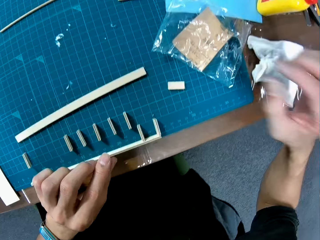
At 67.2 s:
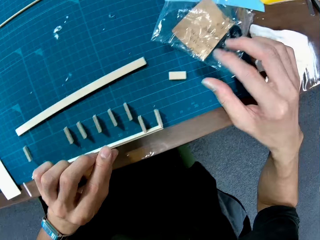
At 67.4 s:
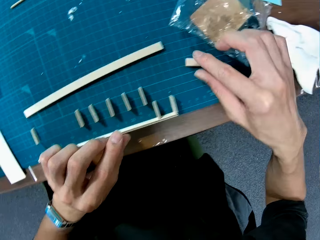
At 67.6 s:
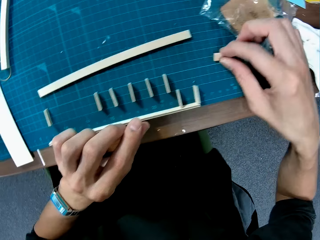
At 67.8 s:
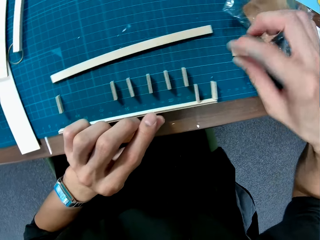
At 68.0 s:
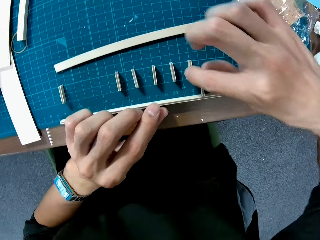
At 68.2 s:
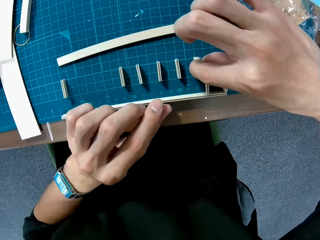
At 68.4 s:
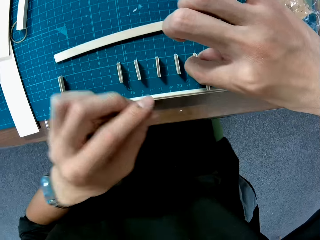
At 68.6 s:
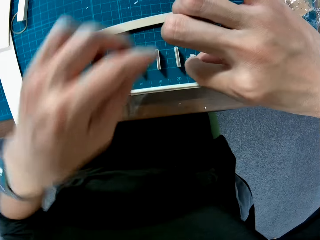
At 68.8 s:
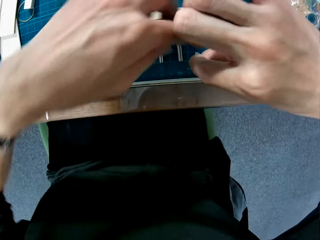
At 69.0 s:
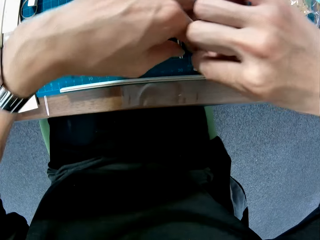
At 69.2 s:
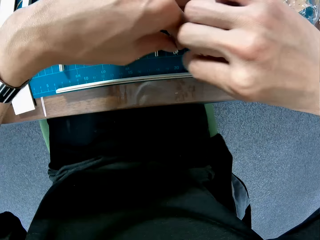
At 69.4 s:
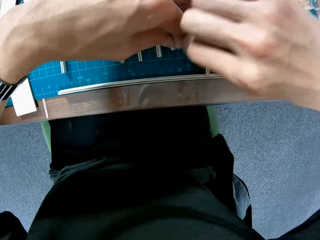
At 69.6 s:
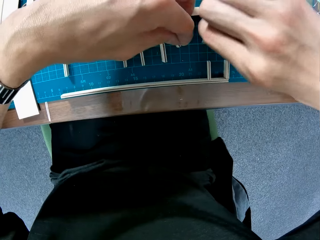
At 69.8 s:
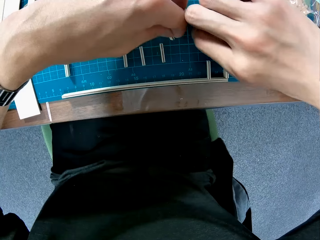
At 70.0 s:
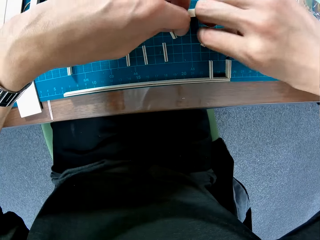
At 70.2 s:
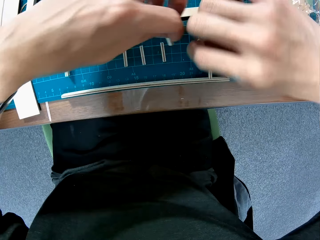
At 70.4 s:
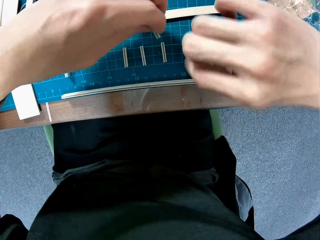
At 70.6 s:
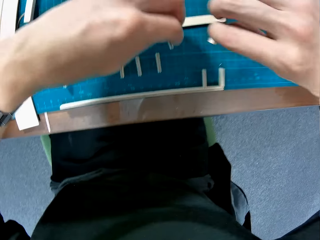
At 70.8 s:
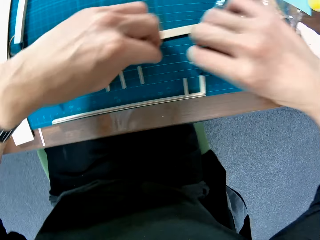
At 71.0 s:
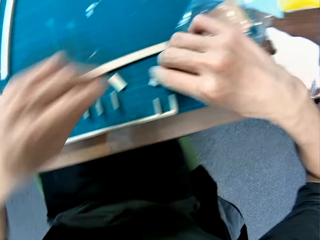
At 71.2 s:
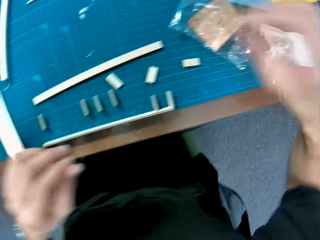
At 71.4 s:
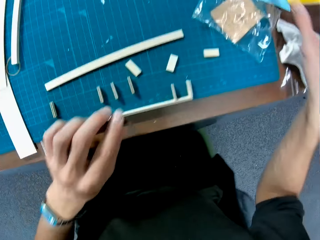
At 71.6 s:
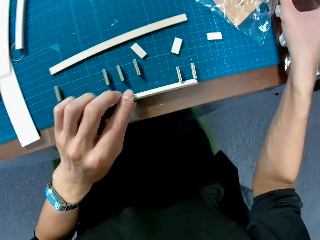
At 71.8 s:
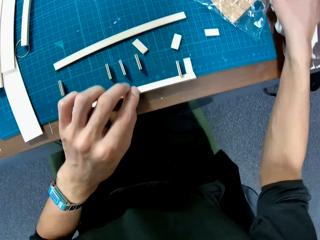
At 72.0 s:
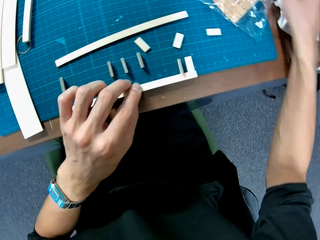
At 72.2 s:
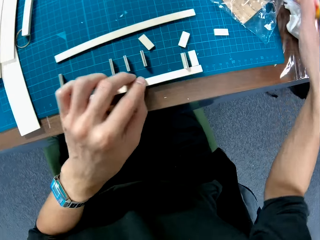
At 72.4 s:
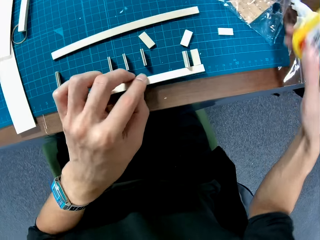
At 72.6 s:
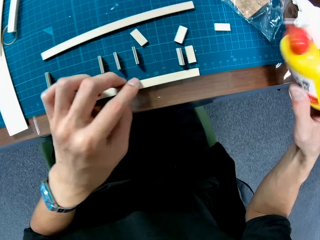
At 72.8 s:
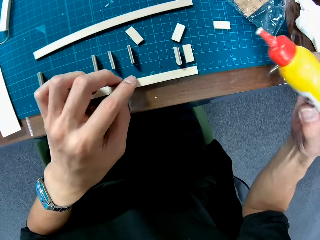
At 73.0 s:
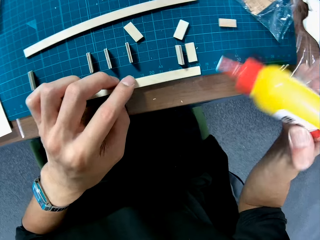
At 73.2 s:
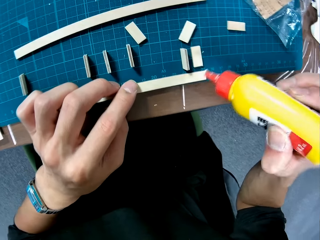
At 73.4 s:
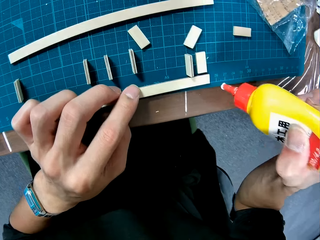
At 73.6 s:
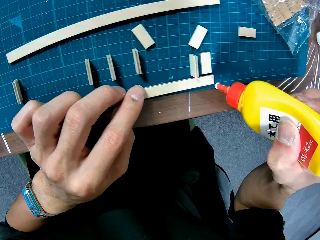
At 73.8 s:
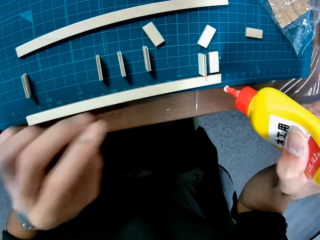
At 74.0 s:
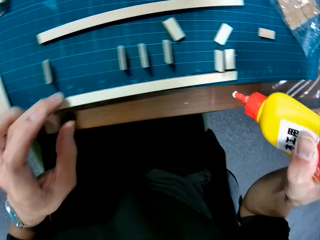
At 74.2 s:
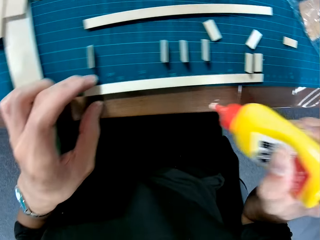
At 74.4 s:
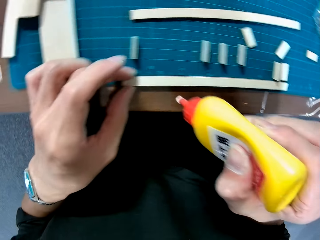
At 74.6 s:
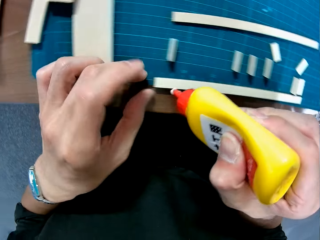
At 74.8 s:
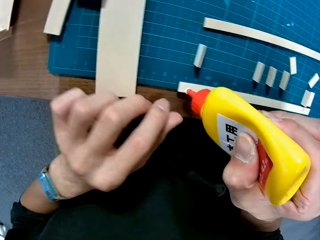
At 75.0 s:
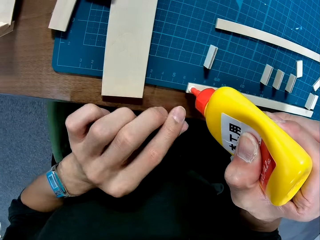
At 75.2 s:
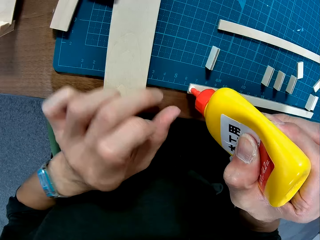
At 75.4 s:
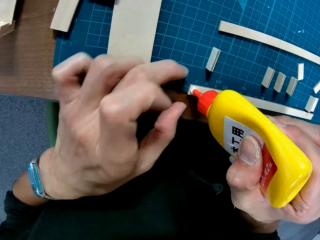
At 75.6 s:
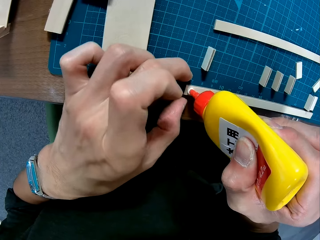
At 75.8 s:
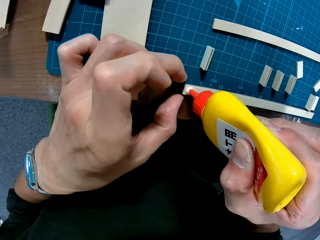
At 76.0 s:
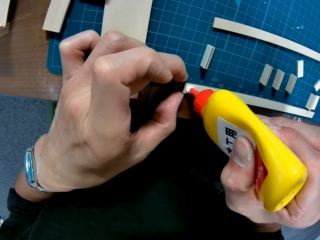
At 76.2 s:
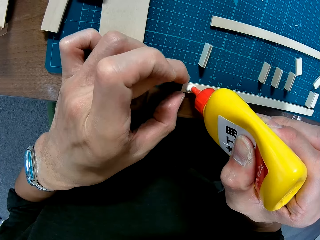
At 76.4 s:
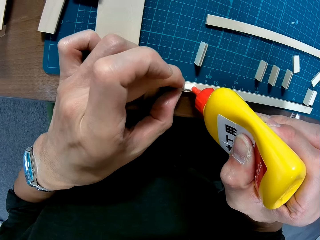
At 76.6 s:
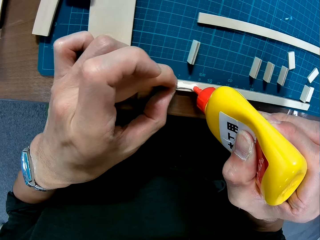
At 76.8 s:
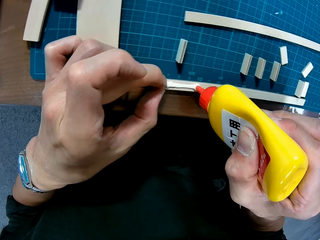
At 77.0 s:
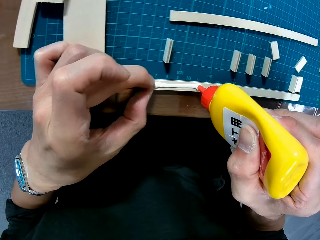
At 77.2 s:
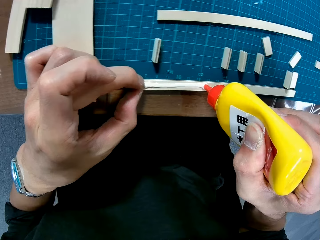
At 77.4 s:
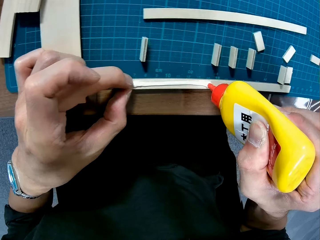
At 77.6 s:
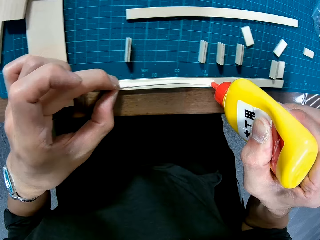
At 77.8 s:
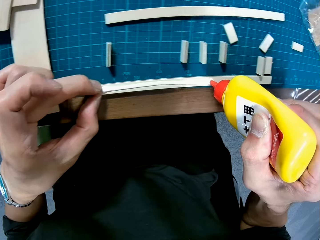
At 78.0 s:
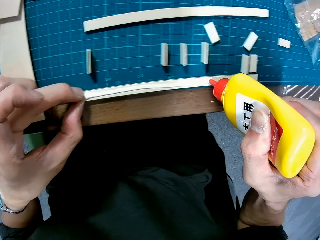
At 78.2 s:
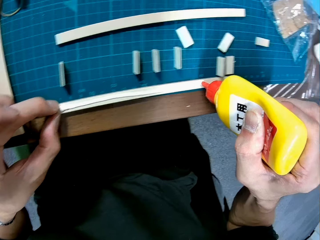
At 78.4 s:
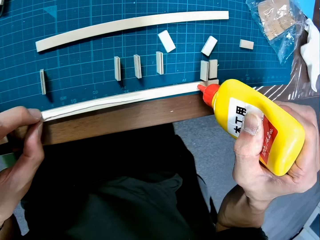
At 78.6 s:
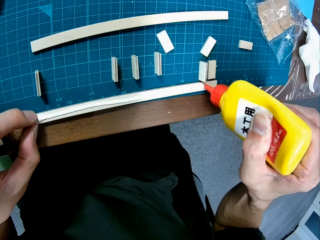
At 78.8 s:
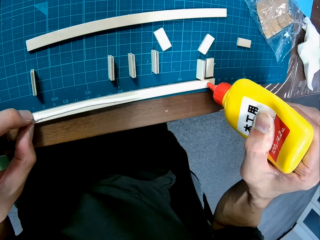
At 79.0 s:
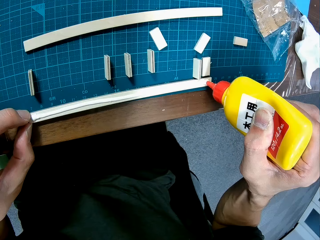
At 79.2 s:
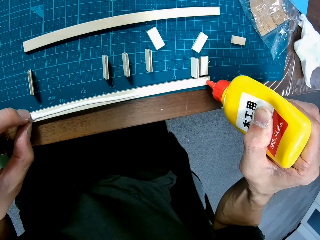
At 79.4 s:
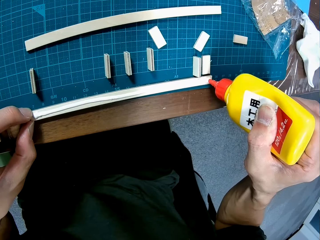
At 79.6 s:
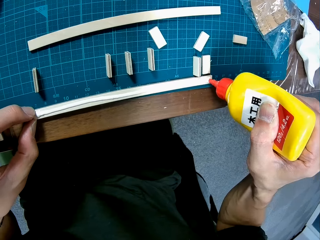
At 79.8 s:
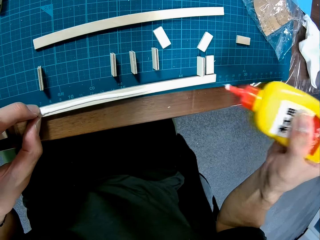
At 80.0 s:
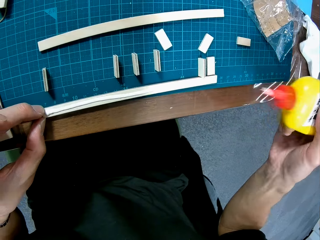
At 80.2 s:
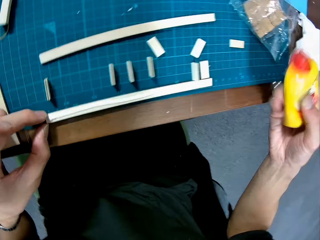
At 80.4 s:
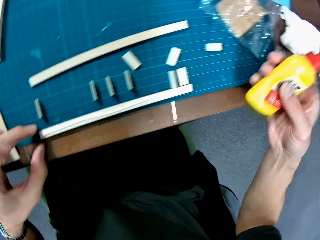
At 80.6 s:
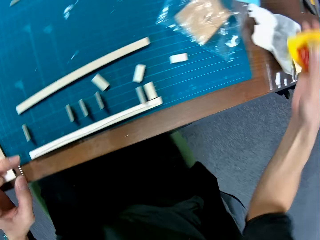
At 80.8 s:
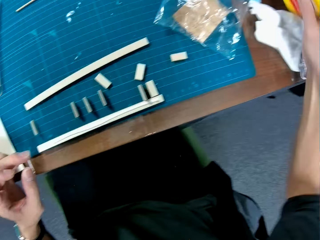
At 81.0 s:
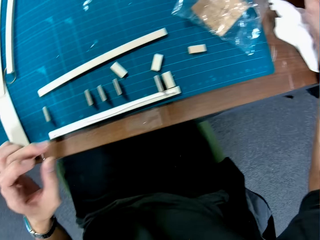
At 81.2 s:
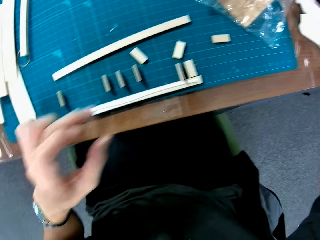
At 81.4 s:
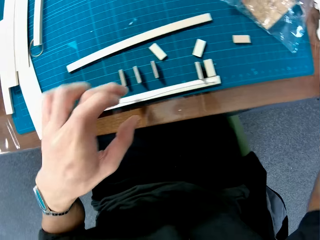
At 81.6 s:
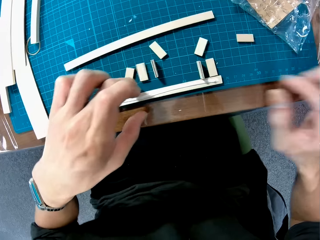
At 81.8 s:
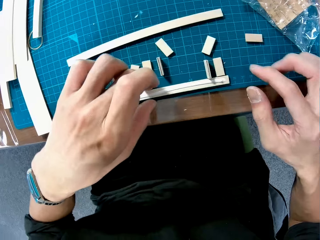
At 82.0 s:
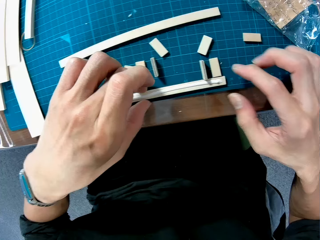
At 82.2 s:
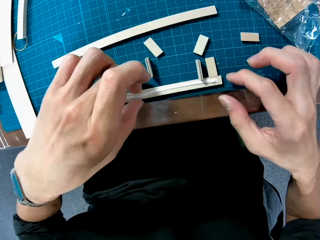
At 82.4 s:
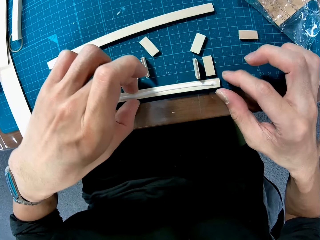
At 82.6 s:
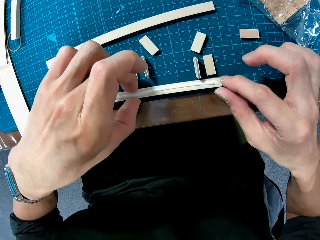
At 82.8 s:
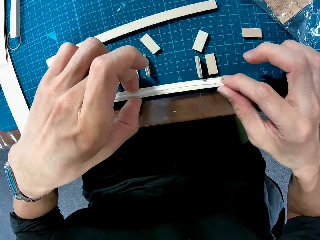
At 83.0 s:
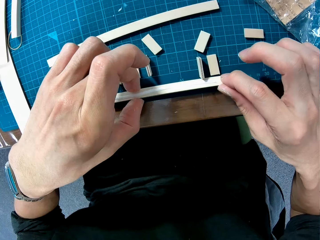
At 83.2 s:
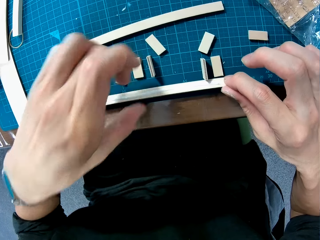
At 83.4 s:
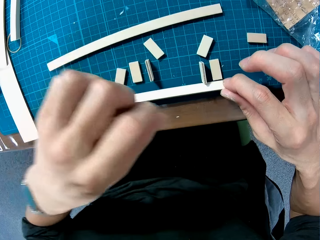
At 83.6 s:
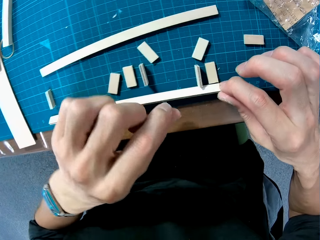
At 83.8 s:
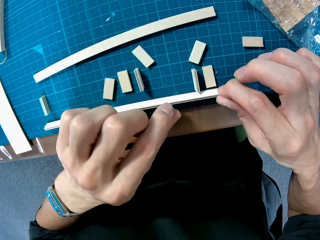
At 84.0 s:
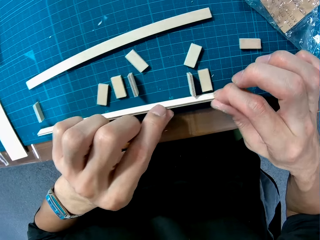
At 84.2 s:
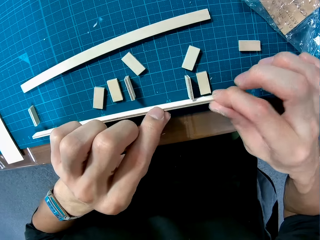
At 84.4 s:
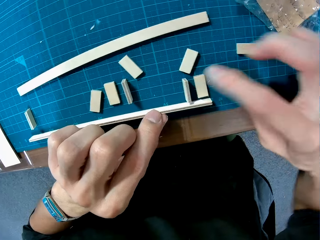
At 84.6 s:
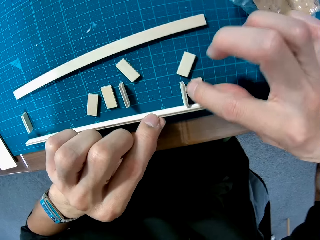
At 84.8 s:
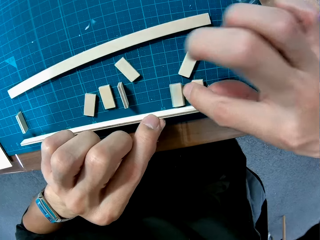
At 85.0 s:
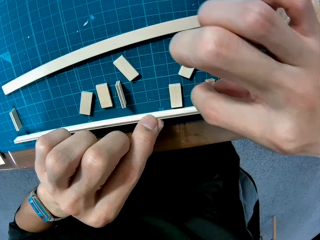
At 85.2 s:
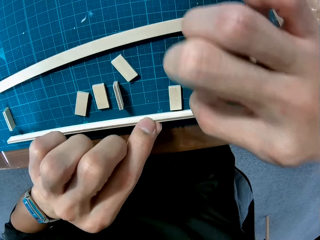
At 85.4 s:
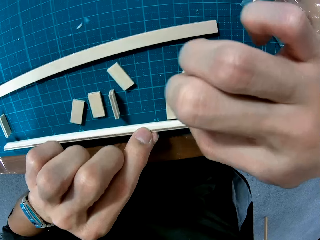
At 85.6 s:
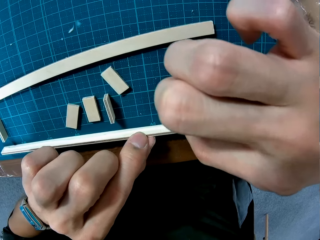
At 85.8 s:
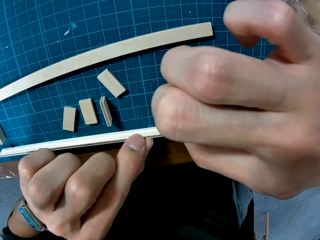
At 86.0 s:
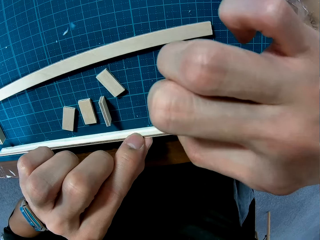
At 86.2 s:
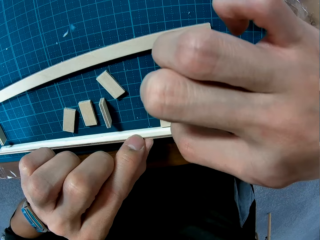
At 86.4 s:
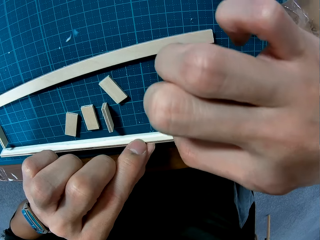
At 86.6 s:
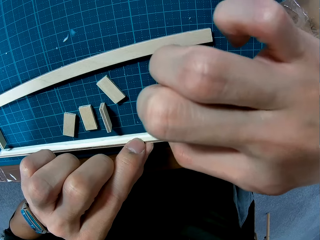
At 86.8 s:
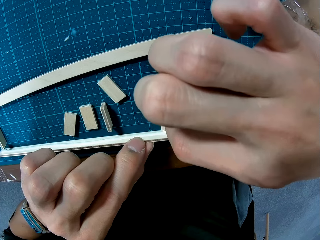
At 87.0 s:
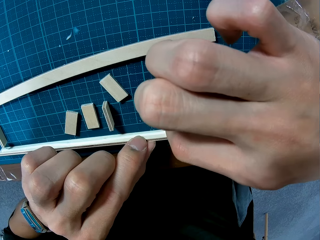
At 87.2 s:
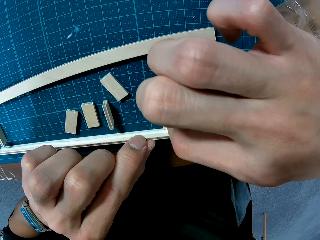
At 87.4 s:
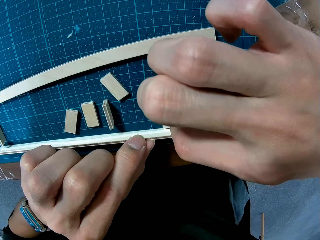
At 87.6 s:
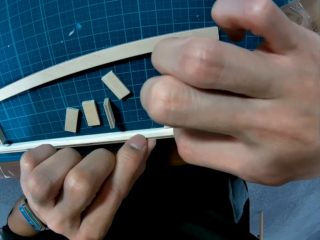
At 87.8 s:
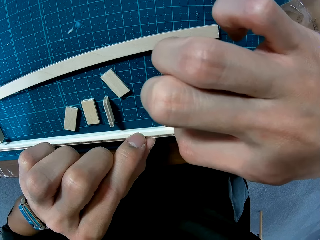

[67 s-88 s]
The camera wearer picks up a bottle of glue on the table. They apply the glue on a piece of wood. They drop the bottle of glue on the table. They assemble the pieces of wood on the table.
